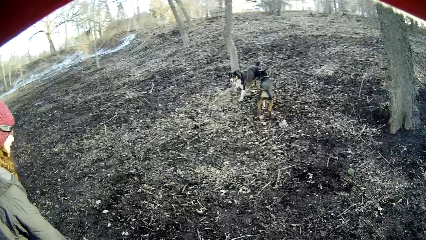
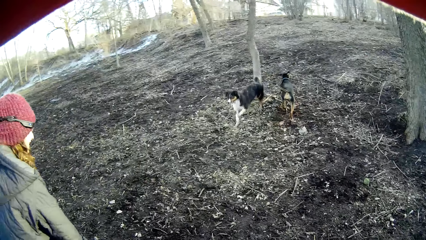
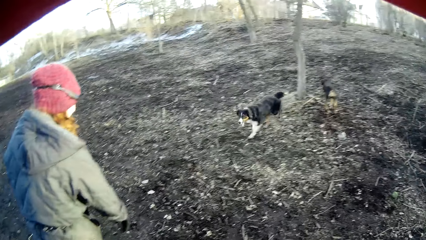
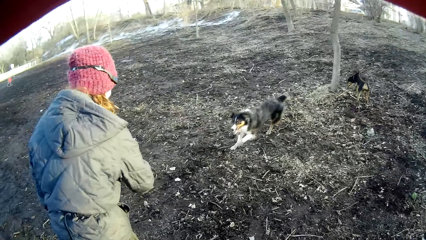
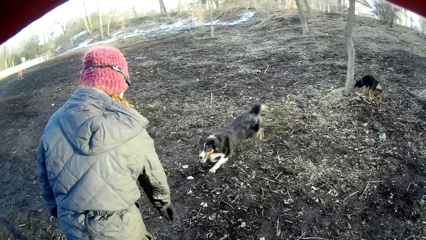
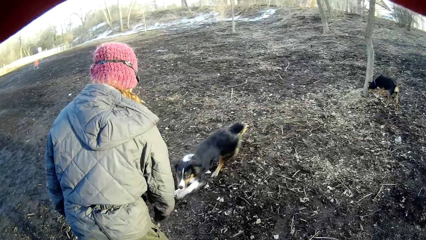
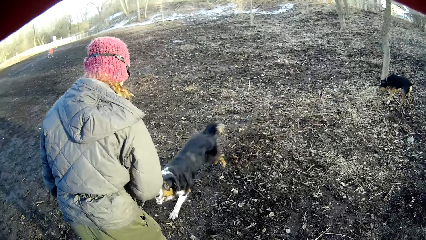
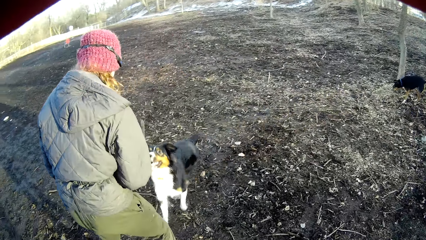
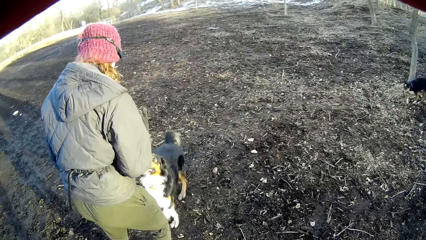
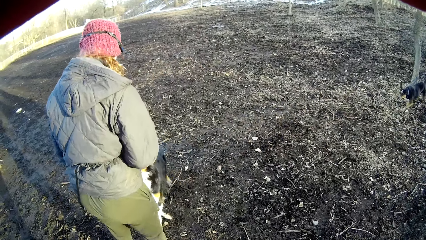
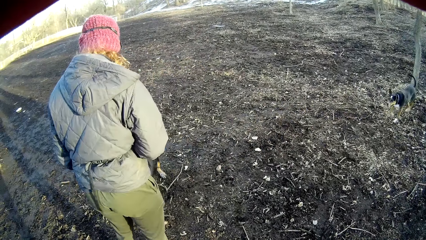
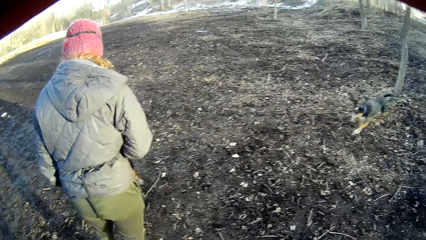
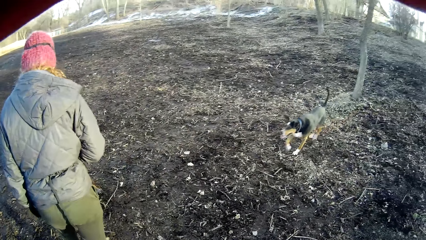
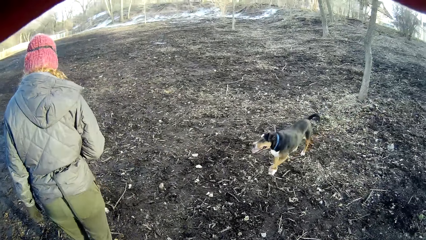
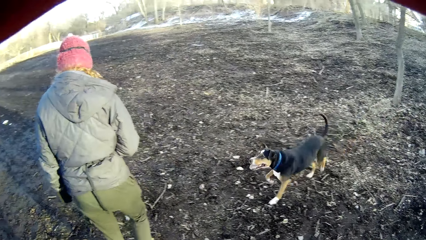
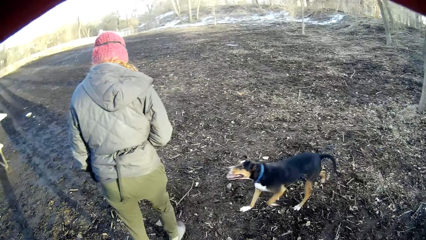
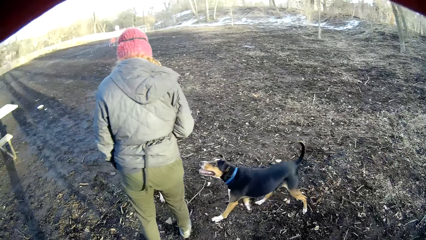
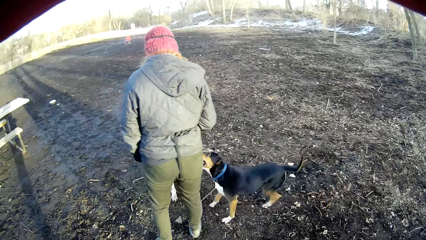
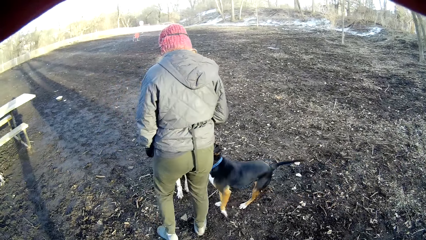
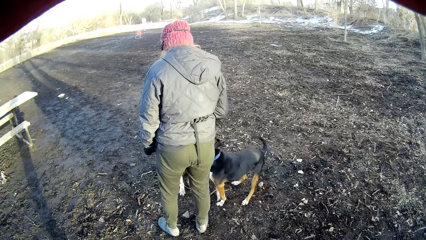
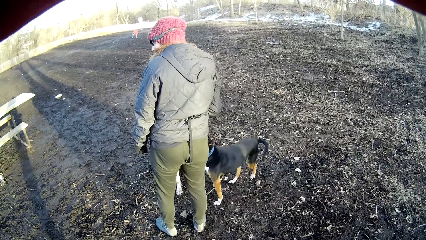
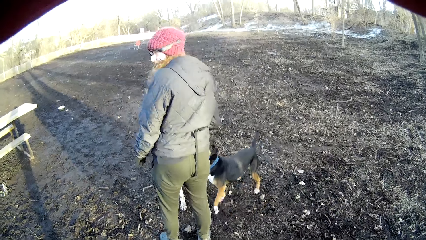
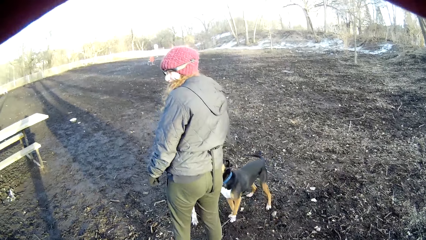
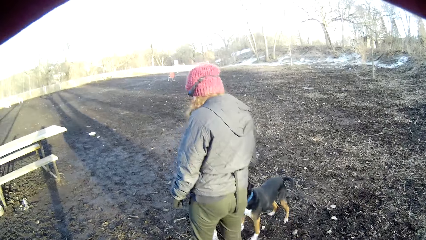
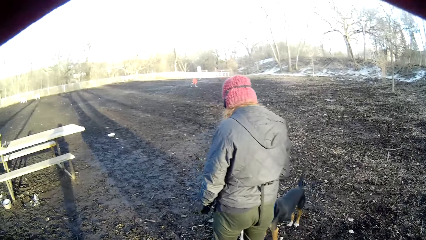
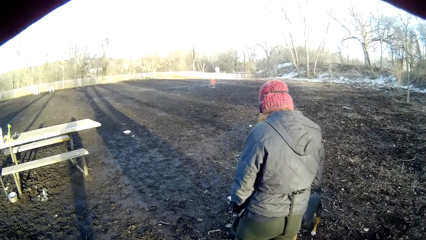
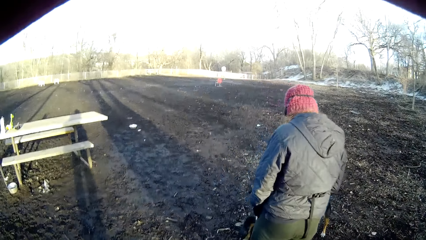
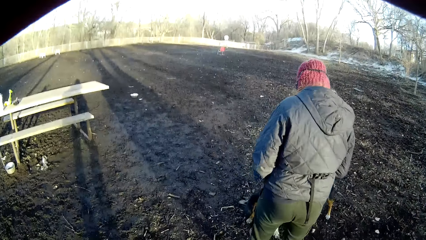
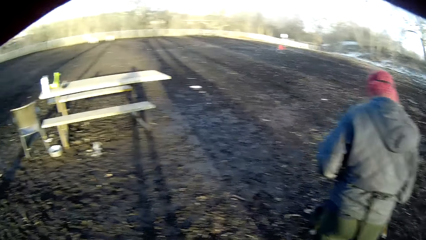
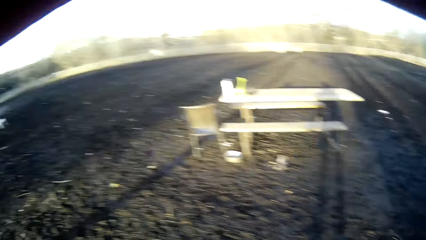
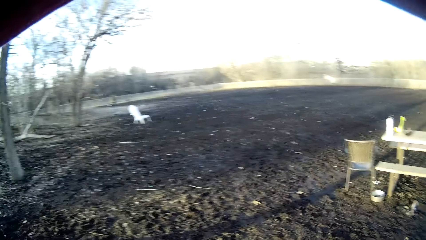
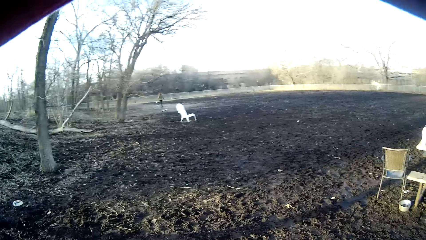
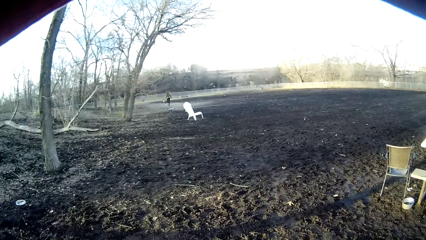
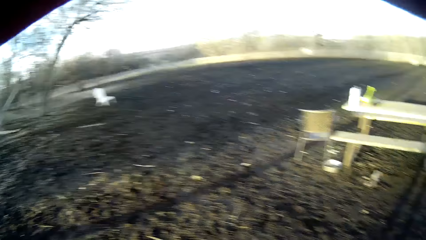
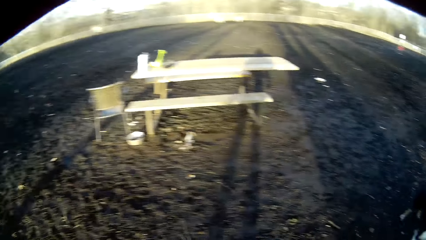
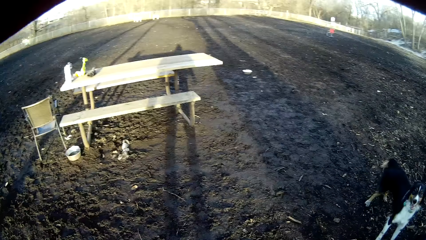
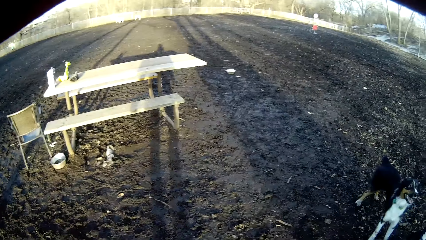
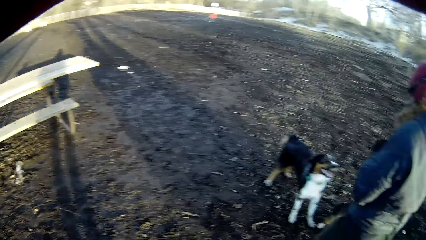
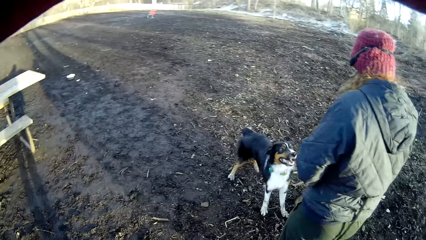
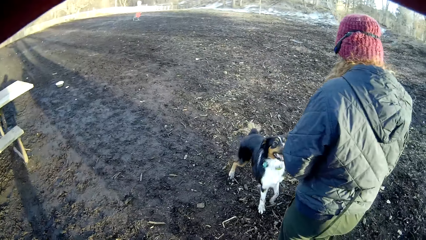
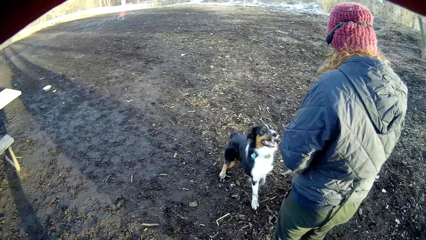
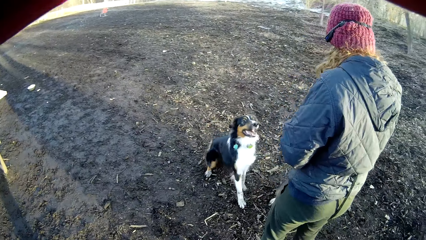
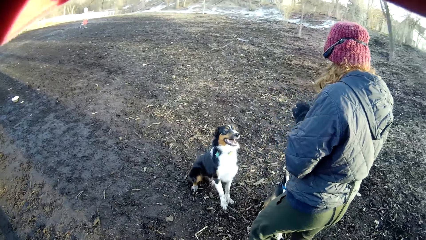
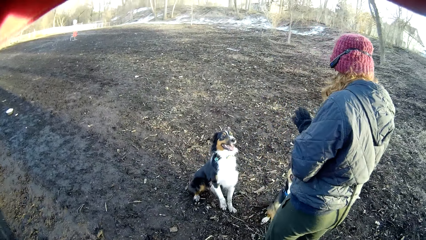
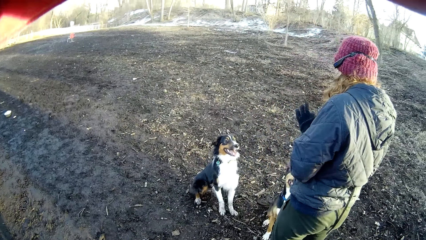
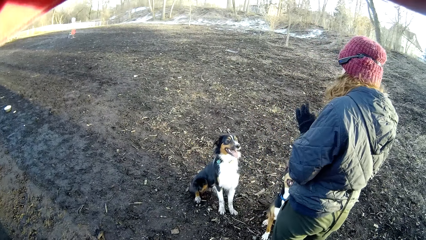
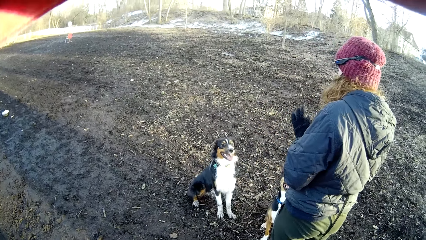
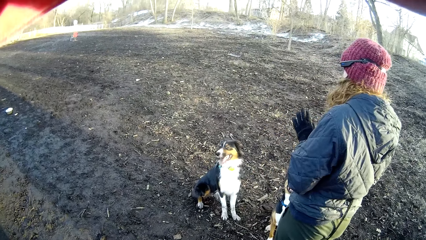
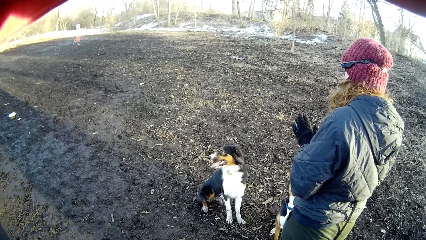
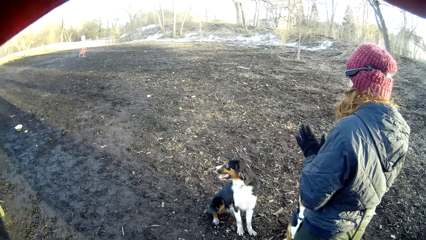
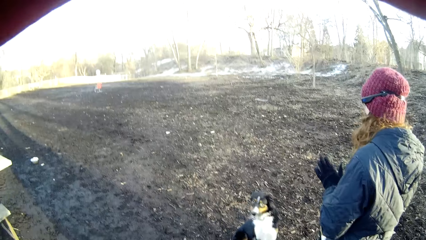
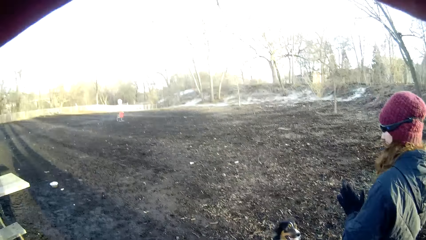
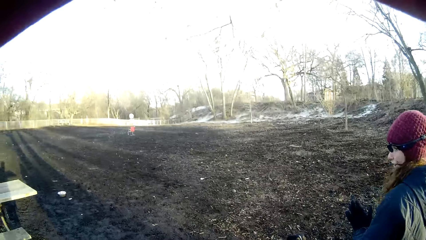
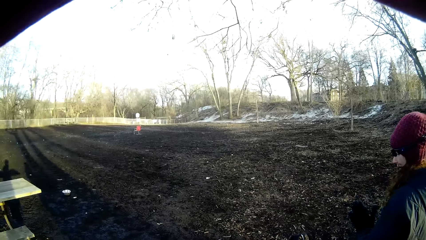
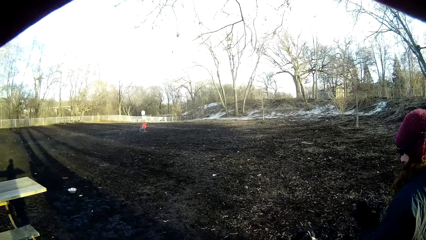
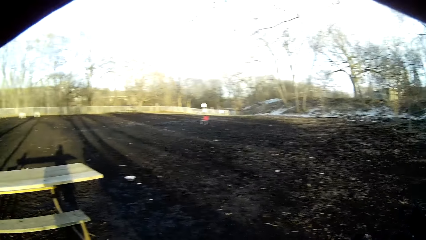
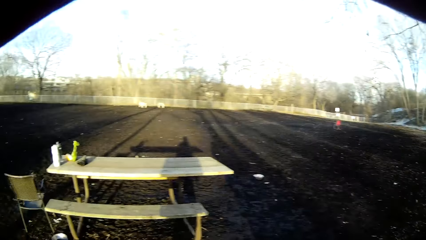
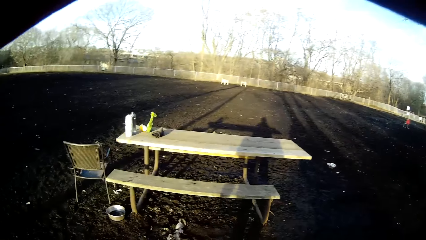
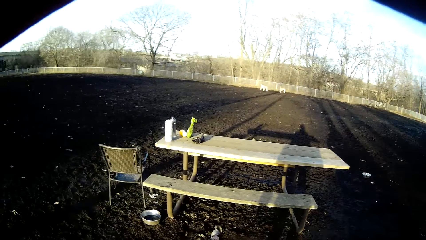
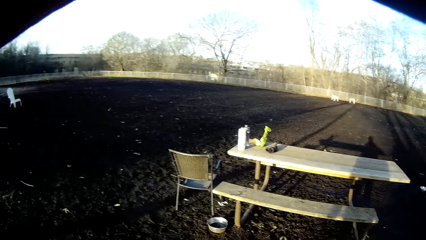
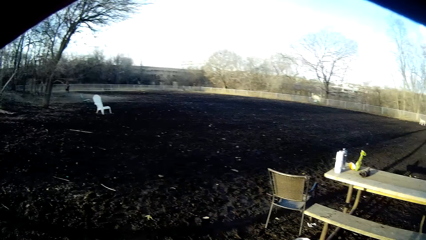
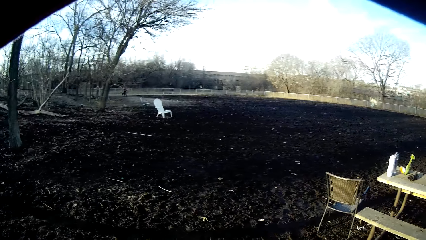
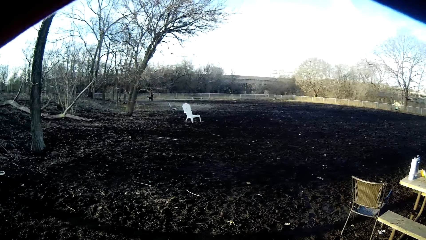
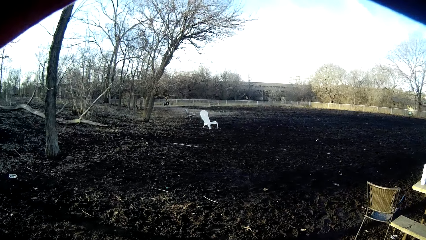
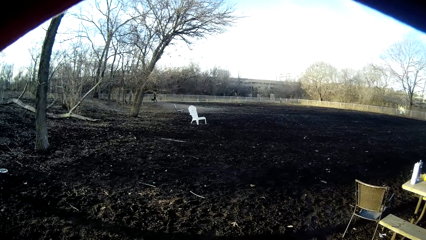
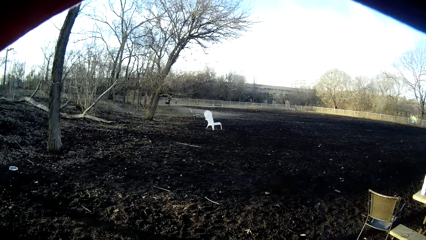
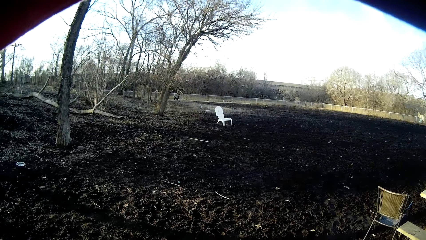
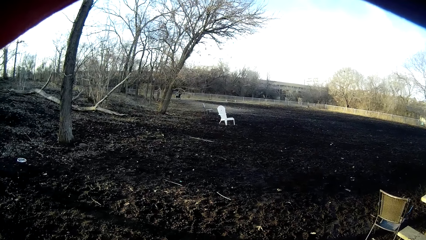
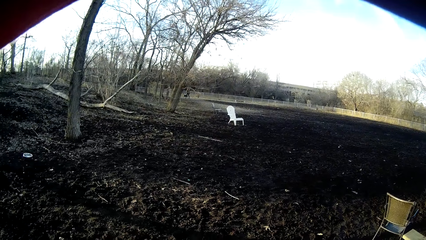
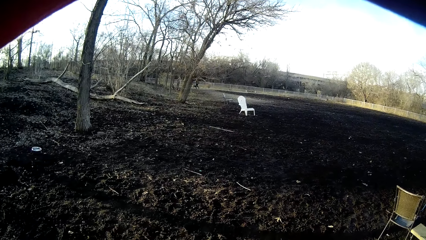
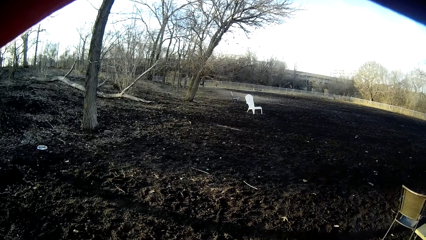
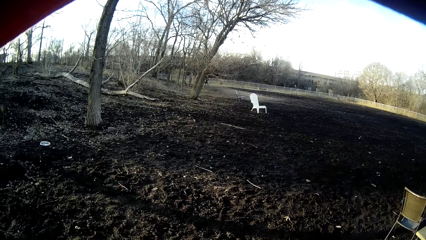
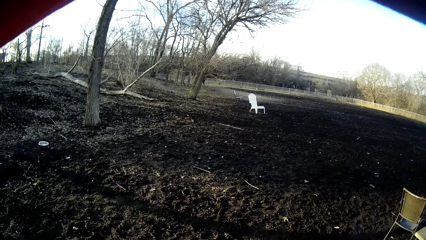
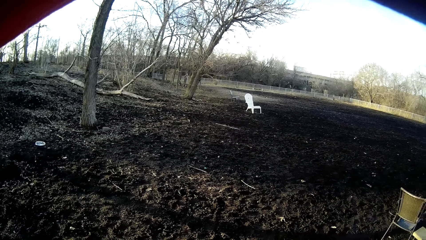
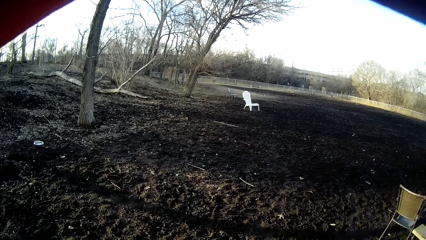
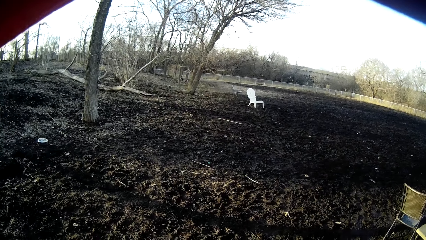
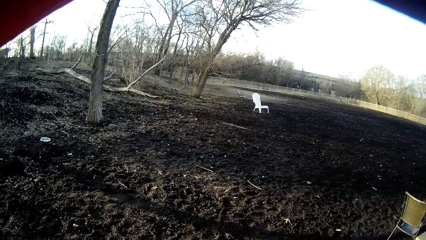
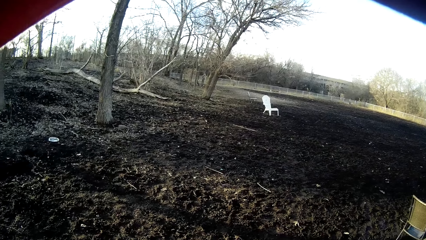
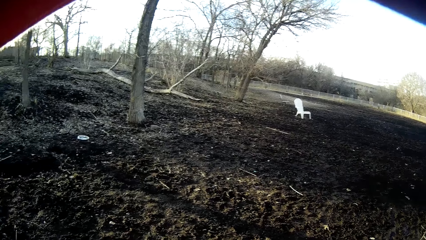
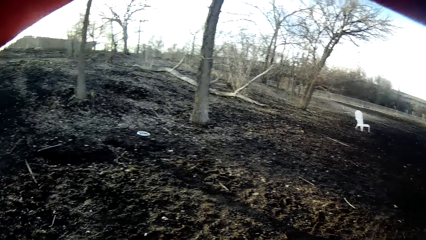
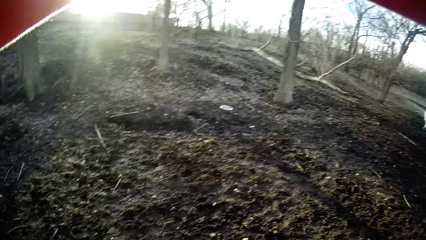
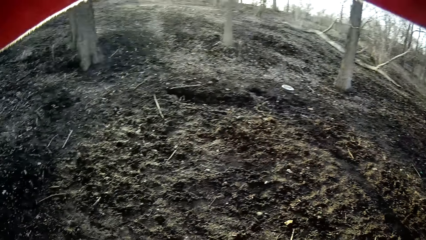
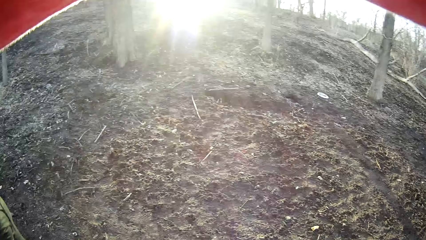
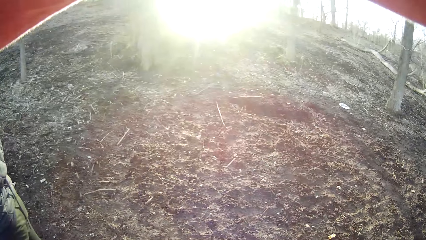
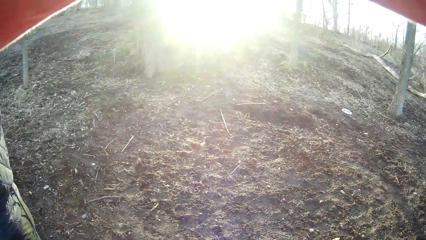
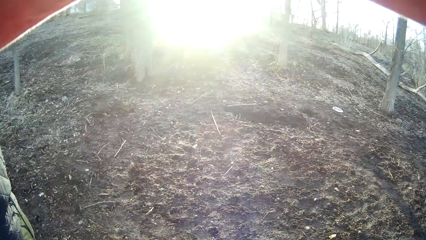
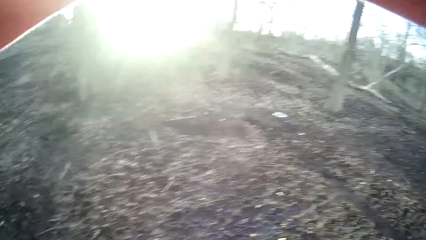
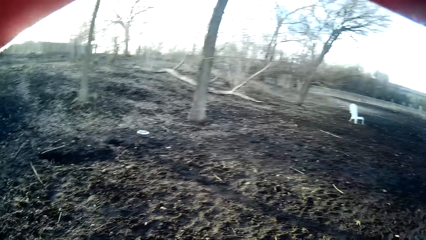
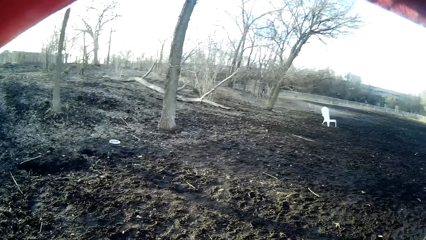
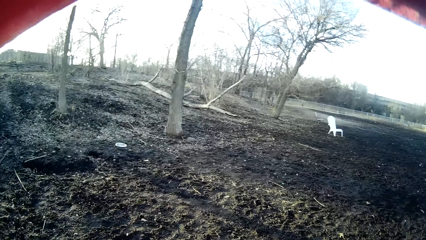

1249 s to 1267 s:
The camera wearer looks around. They stare at a woman. They look around. They stare at the ground. They look around.
